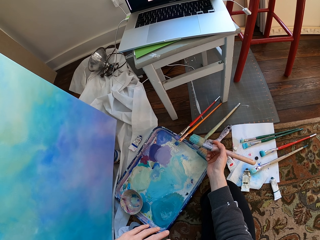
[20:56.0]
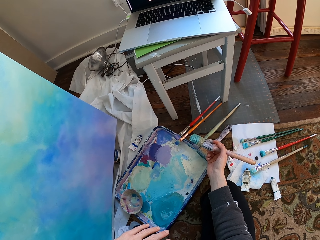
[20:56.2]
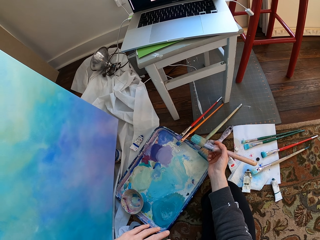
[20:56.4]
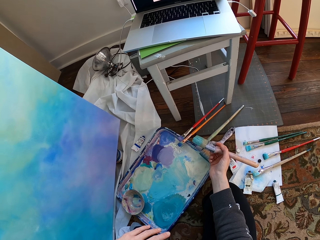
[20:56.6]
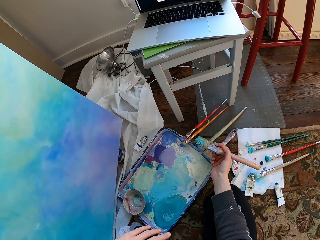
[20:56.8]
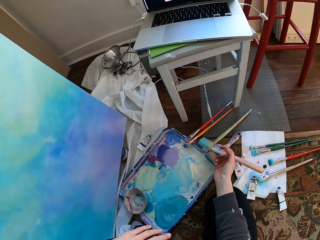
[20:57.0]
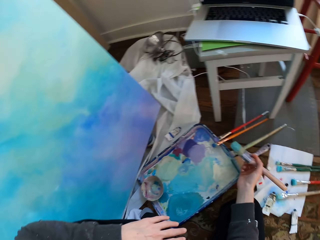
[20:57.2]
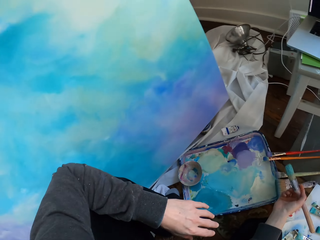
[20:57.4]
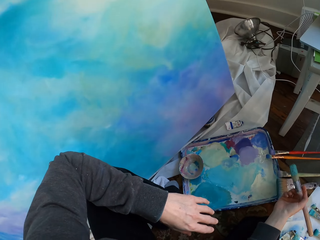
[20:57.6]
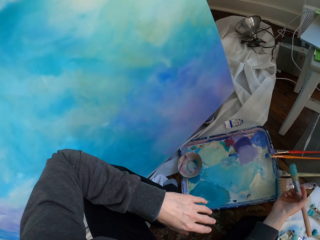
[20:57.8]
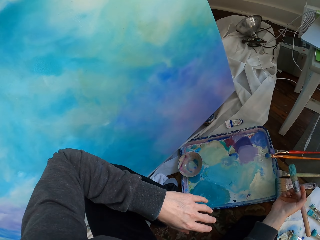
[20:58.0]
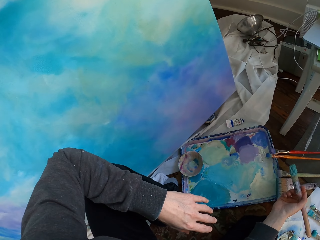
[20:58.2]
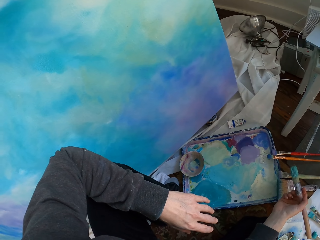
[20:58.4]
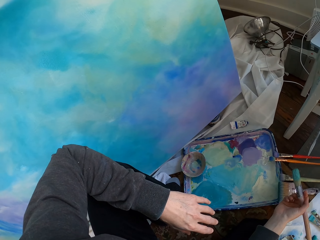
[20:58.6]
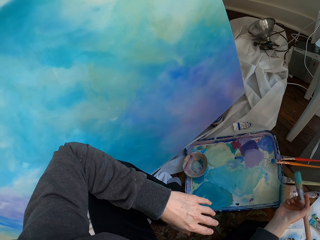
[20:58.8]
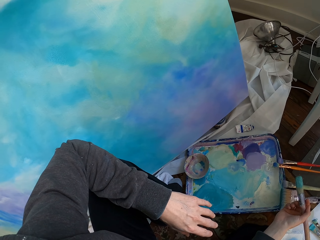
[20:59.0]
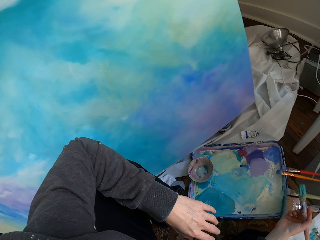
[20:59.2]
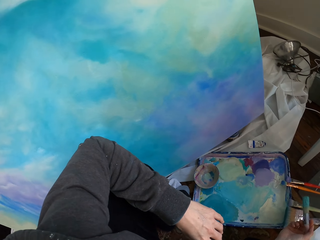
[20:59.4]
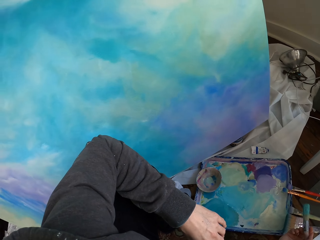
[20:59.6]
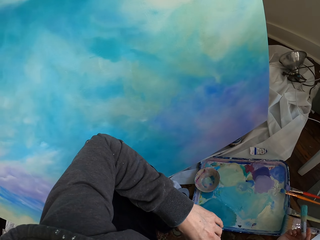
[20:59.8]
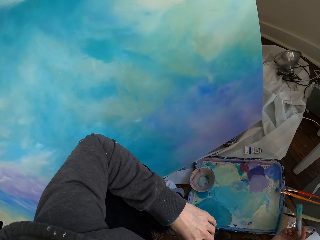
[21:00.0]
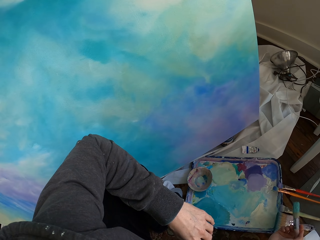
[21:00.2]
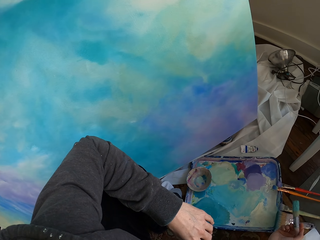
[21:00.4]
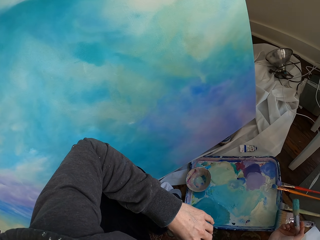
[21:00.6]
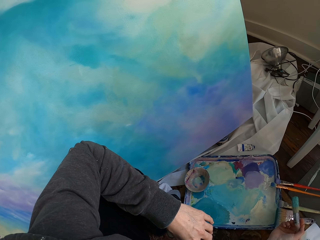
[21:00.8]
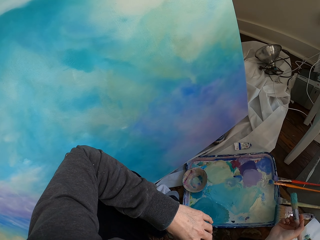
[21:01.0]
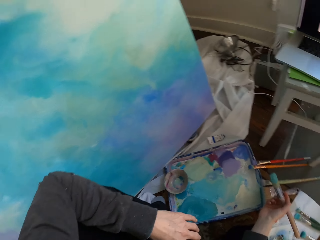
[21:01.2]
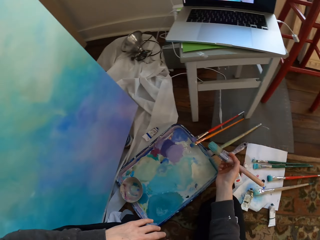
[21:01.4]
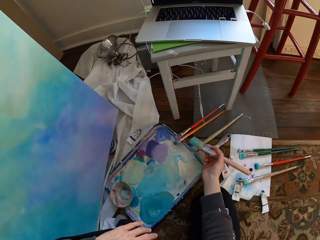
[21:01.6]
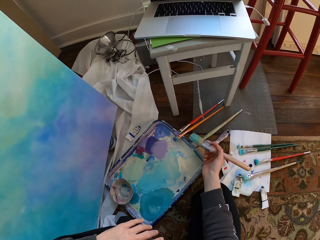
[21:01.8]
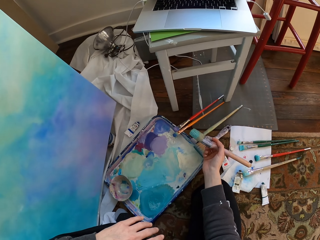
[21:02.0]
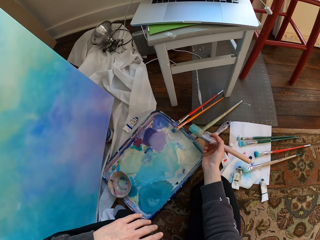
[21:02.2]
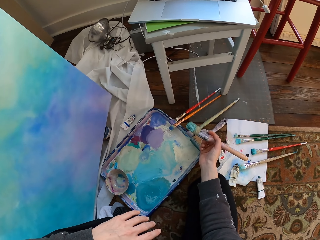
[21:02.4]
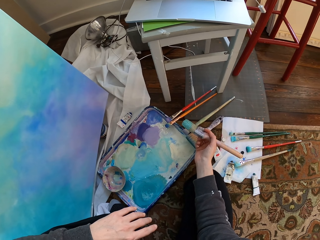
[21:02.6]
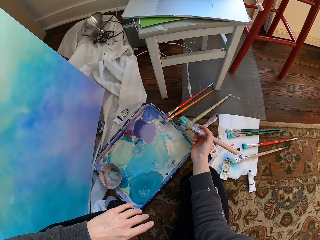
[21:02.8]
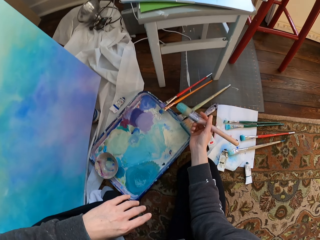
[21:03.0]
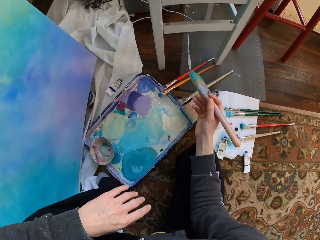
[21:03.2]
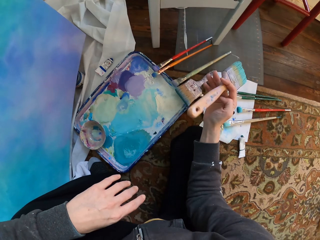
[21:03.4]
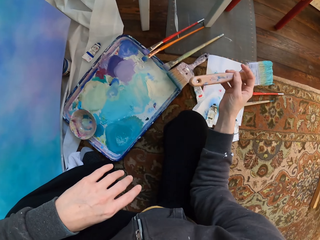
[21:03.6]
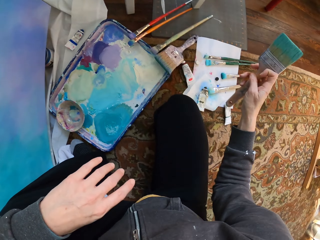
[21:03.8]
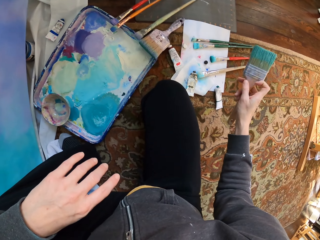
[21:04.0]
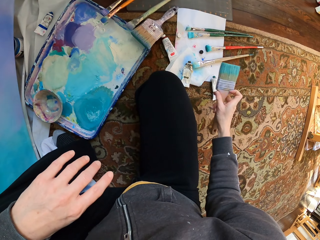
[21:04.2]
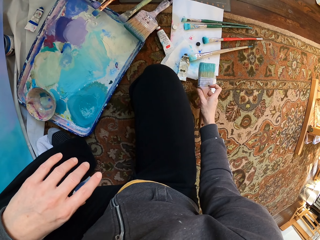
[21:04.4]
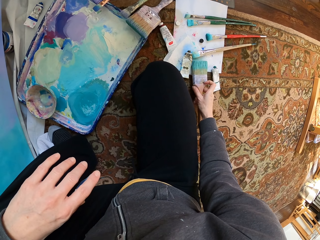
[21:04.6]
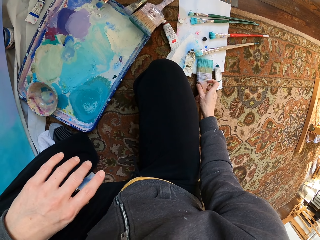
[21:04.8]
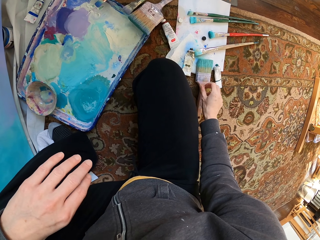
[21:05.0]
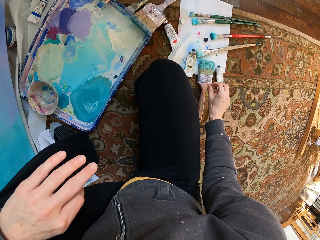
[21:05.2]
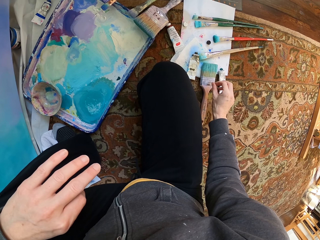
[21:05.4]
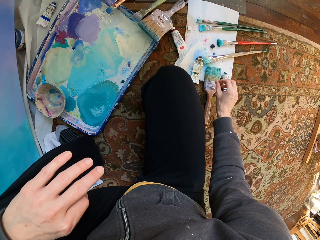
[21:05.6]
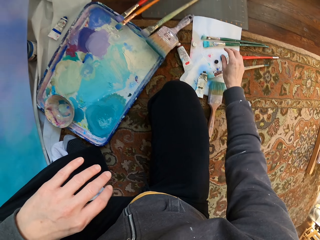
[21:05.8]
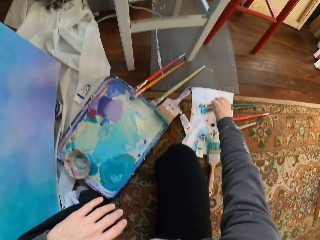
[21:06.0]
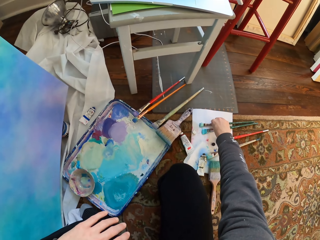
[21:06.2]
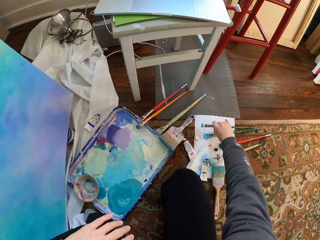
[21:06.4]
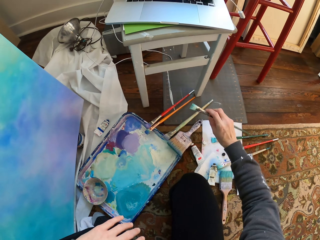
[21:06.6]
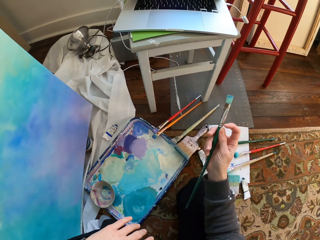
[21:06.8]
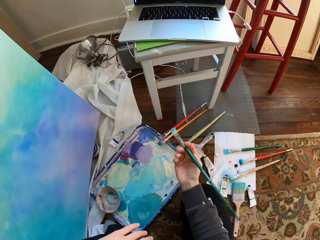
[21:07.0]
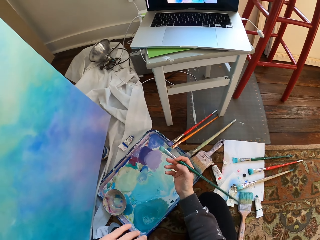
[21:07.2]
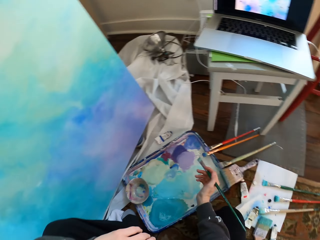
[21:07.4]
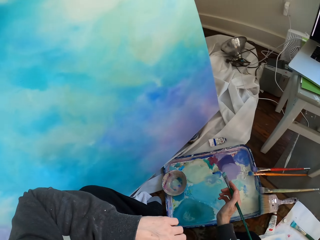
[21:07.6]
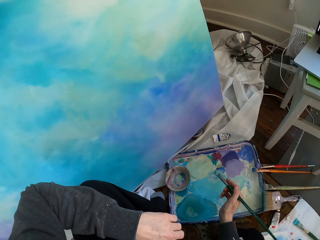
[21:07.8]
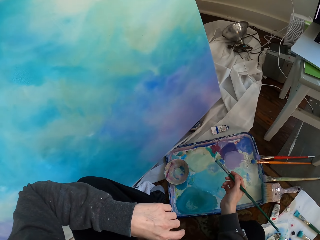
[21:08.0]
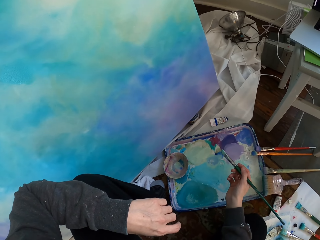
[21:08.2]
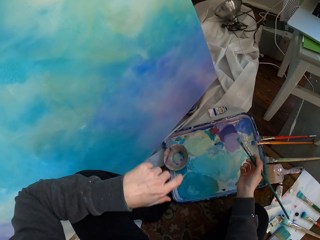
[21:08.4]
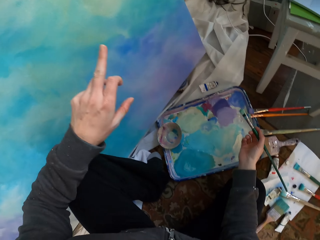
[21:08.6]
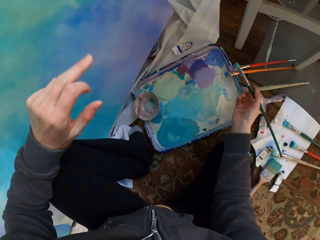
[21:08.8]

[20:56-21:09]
The camera wearer puts the brush on the floor. They take the brush from the floor.

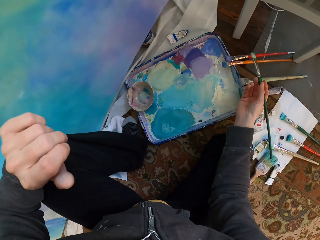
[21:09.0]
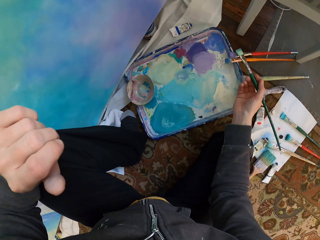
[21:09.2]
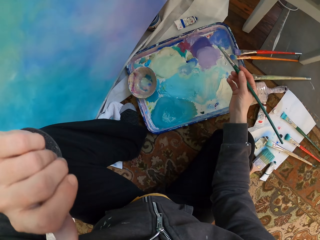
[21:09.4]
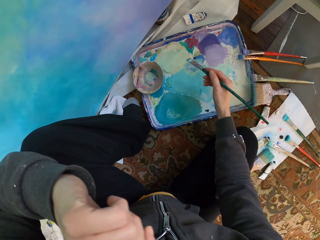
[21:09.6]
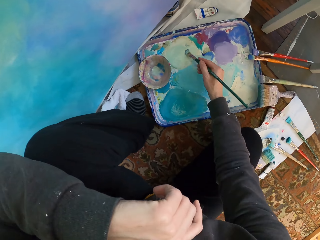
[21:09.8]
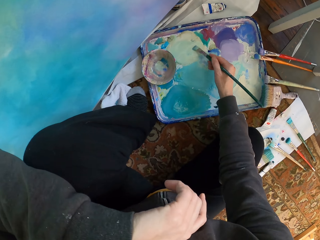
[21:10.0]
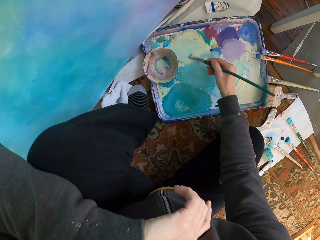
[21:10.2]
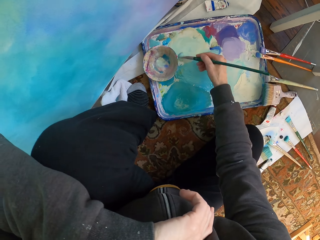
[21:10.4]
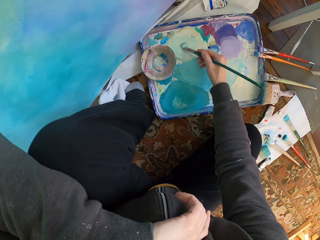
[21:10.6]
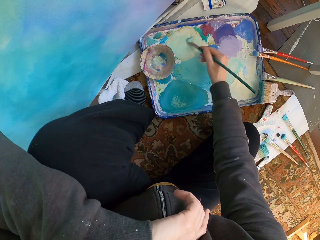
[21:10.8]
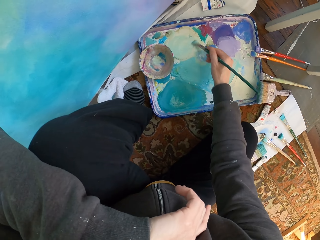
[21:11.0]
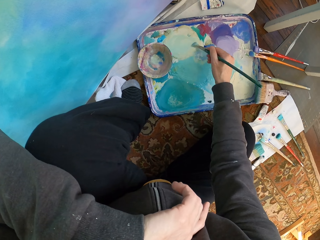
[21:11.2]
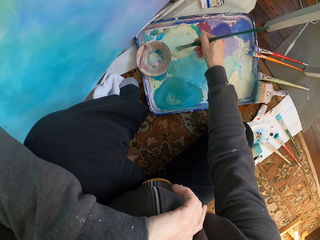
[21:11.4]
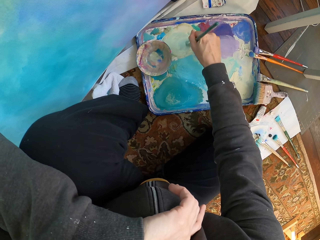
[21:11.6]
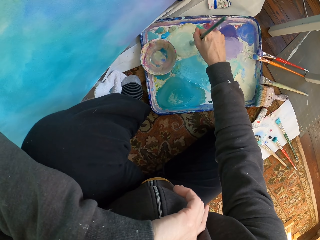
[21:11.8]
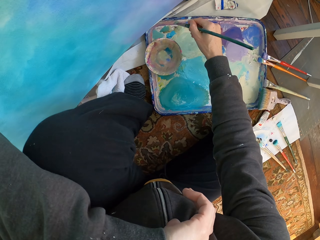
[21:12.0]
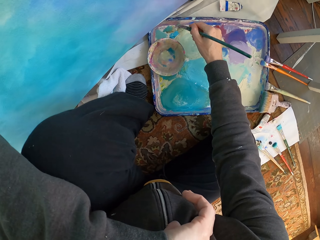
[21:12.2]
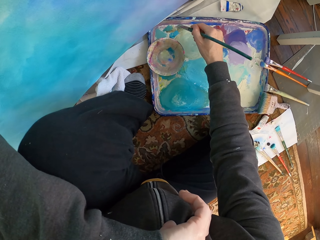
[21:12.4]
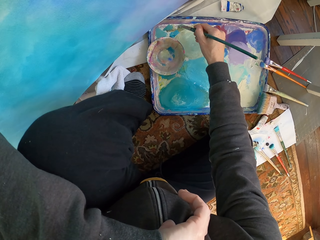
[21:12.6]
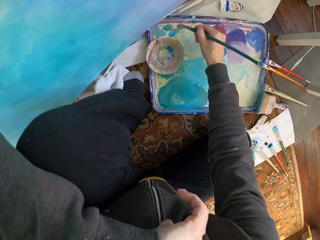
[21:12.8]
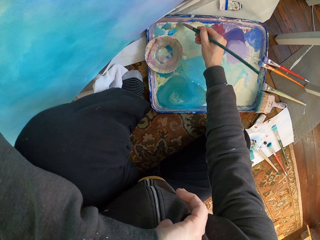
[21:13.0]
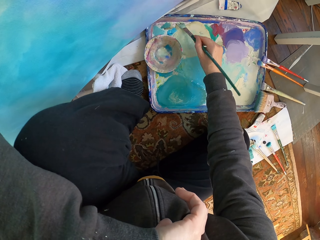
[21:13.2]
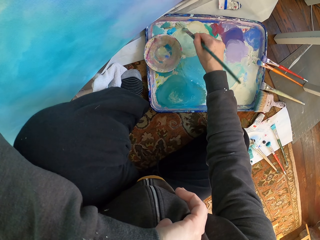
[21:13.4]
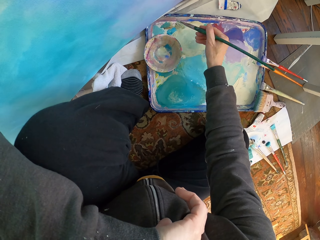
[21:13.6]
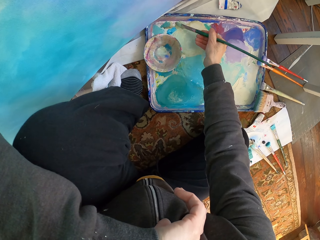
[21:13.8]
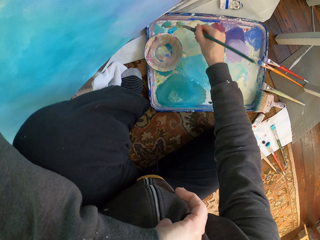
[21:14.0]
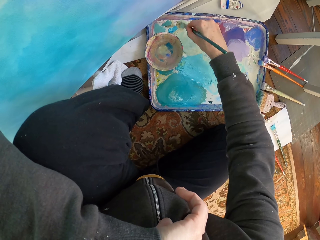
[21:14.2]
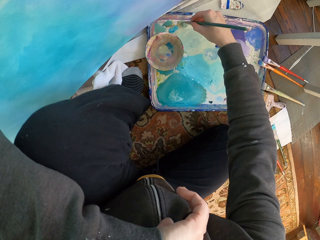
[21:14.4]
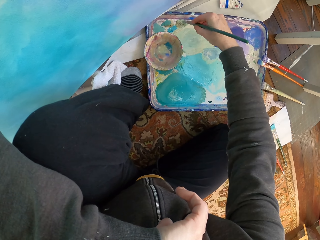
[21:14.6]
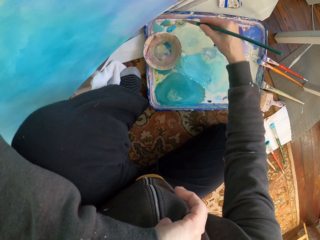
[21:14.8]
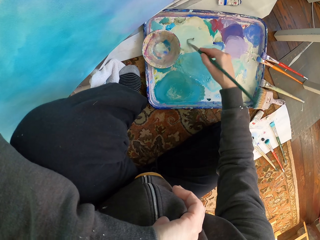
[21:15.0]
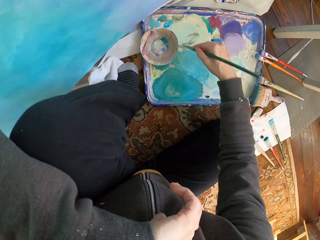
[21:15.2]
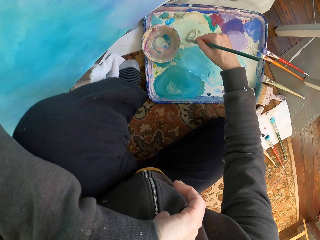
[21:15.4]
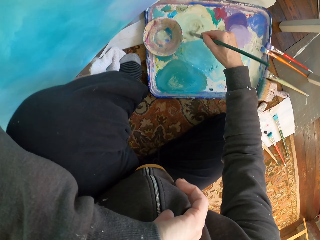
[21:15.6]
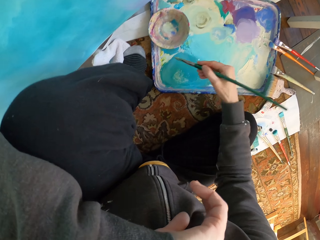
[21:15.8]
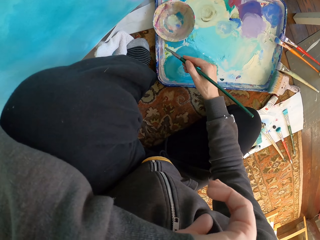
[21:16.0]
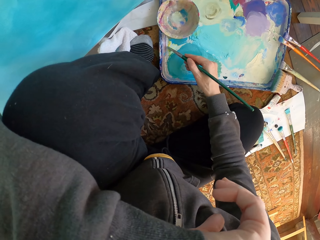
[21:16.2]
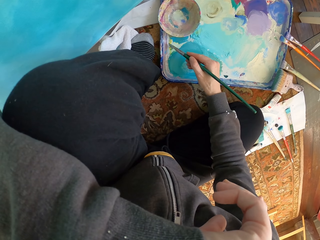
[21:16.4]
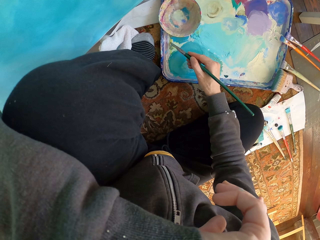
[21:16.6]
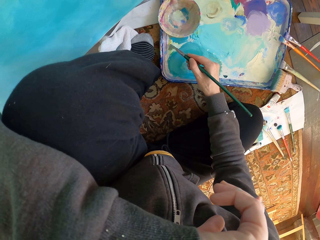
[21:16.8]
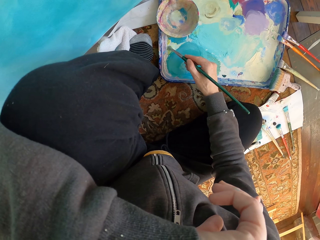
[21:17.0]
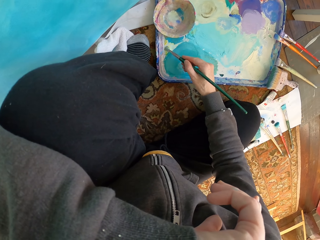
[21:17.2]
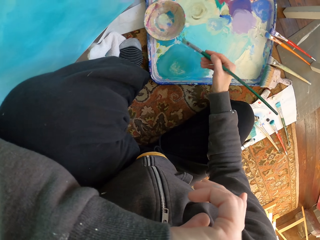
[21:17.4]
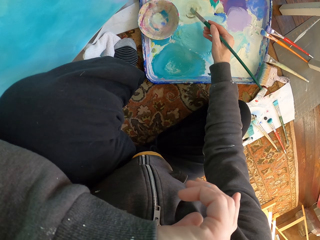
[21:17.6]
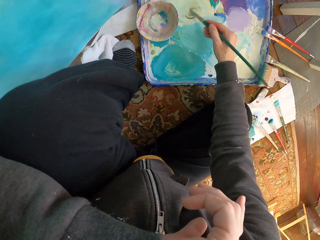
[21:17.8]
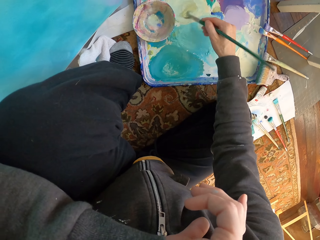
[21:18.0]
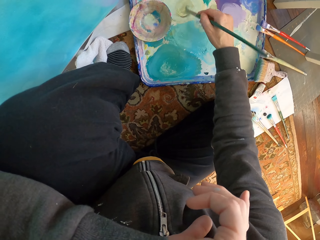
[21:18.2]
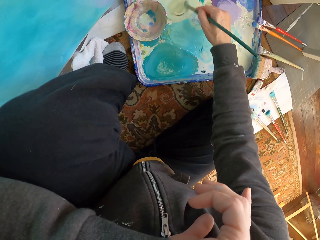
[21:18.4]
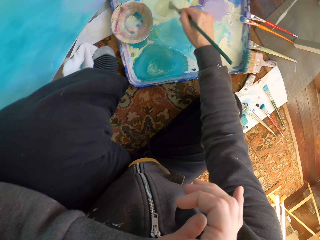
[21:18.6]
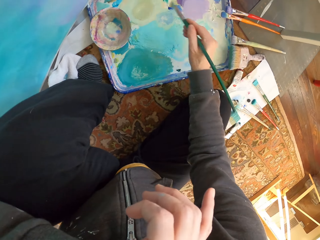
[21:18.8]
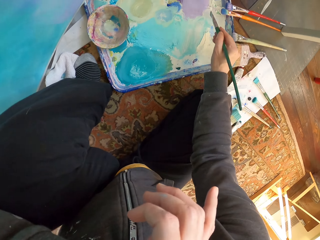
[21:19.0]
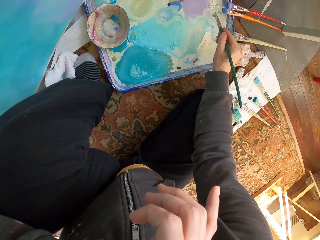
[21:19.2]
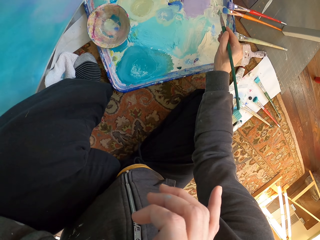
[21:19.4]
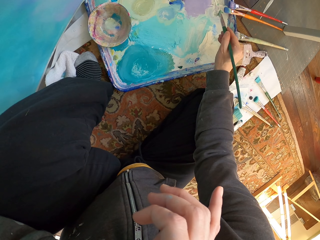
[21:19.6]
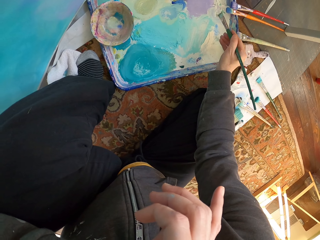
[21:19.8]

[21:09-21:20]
The camera wearer takes the paint with the brush. They mix paints with the brush. They pick paint with the brush. They mix paints with the brush. They pick paint with the brush. They mix paints with the brush.
